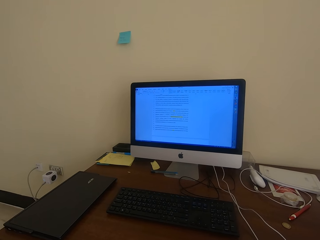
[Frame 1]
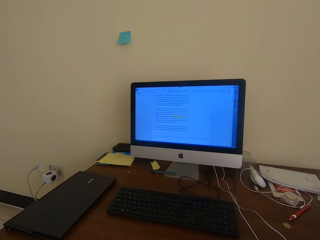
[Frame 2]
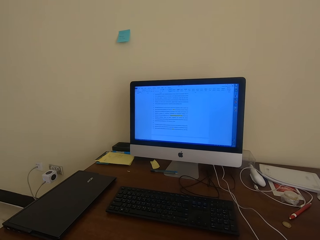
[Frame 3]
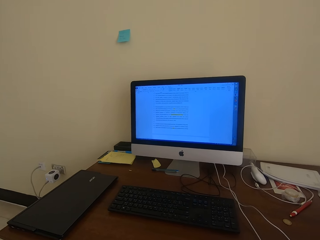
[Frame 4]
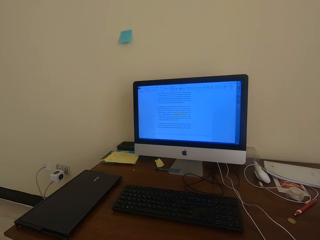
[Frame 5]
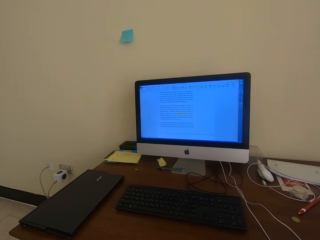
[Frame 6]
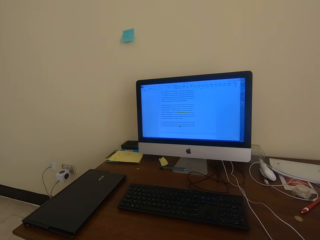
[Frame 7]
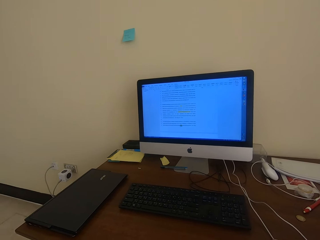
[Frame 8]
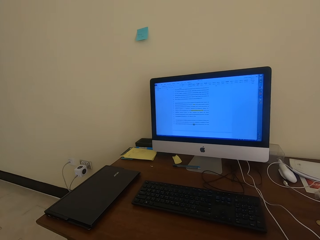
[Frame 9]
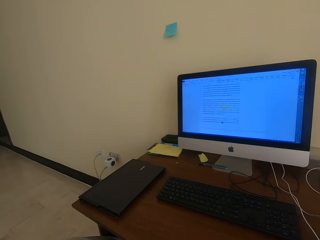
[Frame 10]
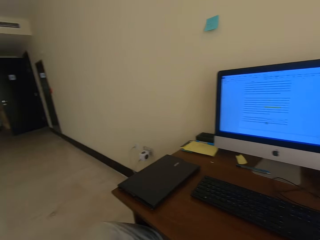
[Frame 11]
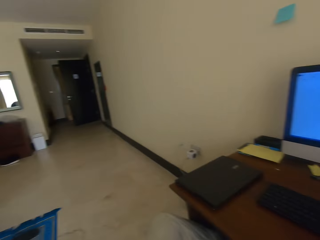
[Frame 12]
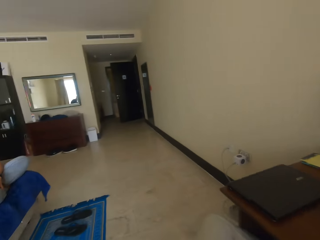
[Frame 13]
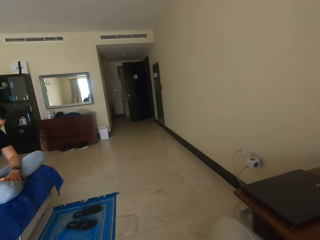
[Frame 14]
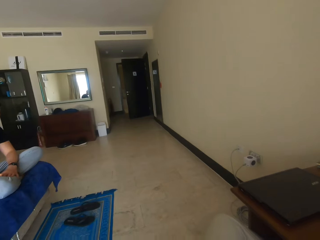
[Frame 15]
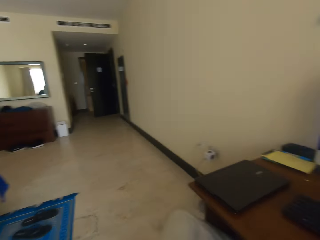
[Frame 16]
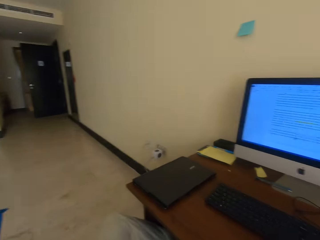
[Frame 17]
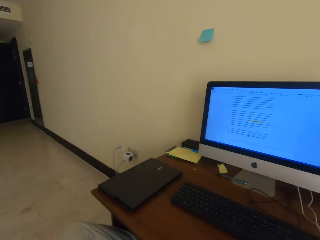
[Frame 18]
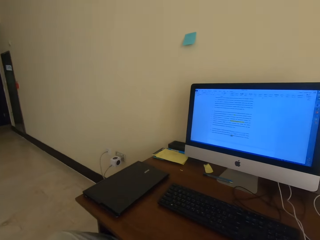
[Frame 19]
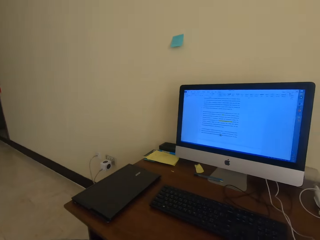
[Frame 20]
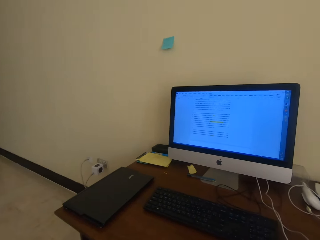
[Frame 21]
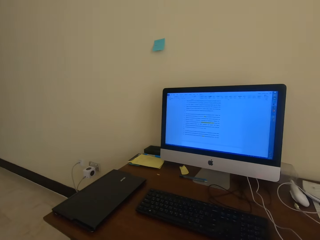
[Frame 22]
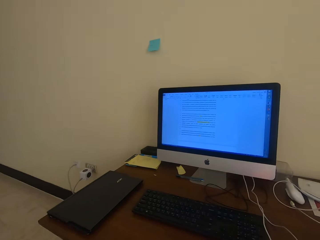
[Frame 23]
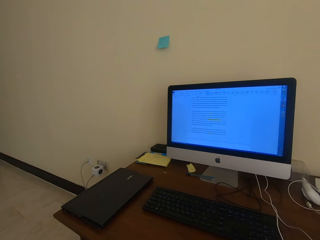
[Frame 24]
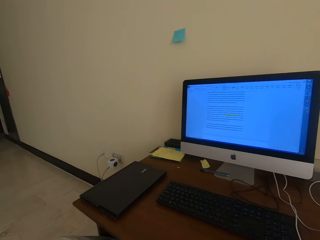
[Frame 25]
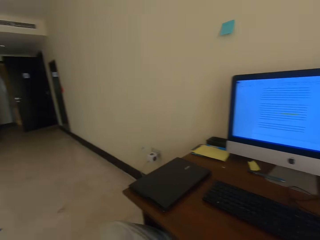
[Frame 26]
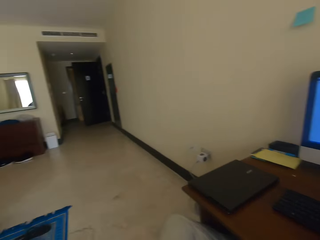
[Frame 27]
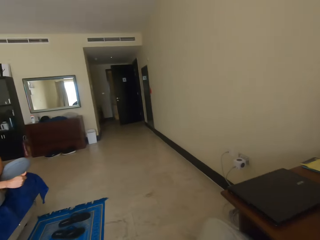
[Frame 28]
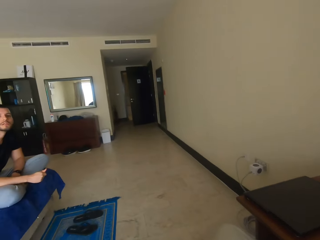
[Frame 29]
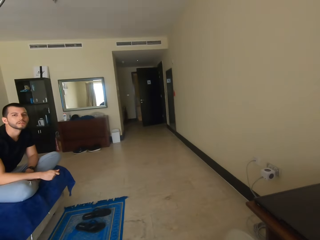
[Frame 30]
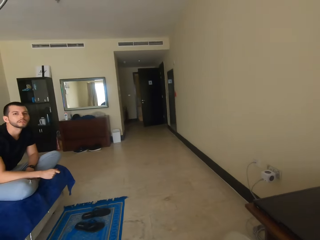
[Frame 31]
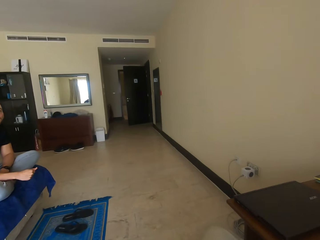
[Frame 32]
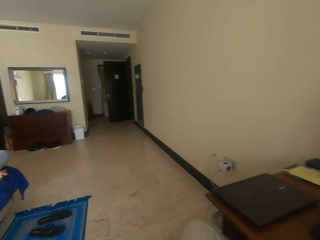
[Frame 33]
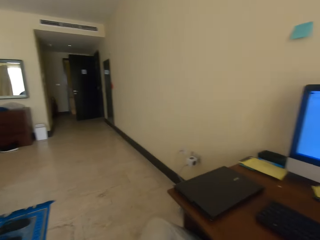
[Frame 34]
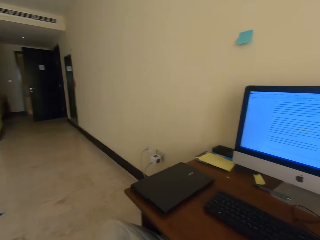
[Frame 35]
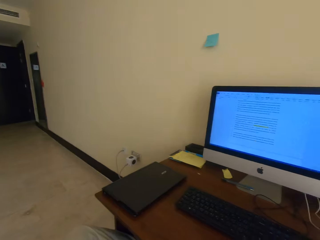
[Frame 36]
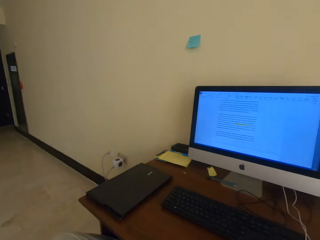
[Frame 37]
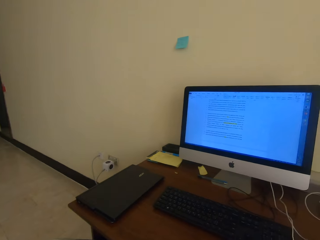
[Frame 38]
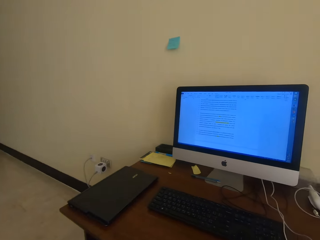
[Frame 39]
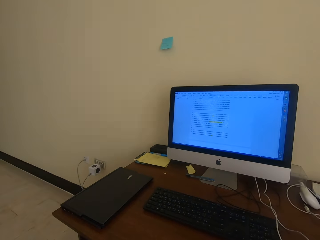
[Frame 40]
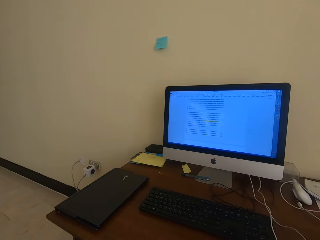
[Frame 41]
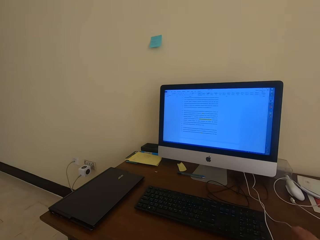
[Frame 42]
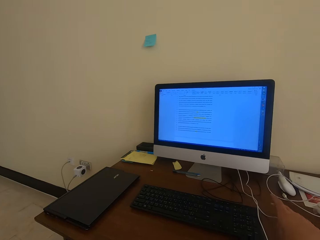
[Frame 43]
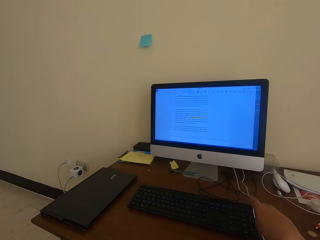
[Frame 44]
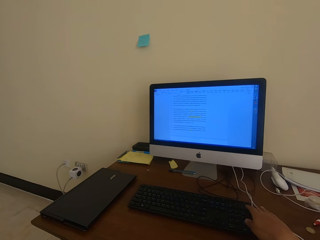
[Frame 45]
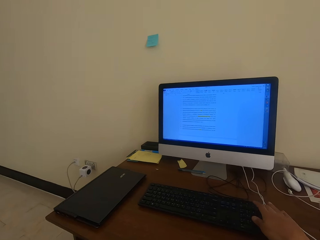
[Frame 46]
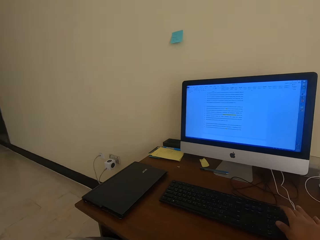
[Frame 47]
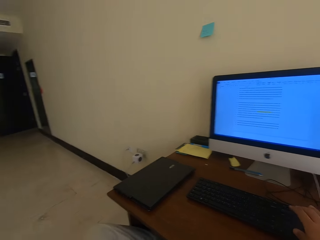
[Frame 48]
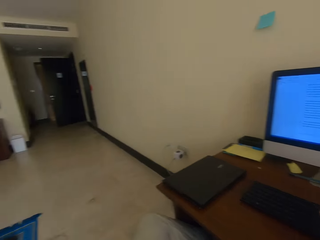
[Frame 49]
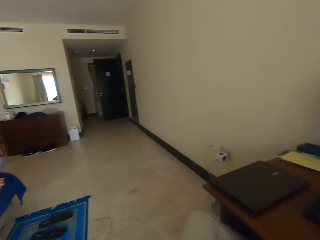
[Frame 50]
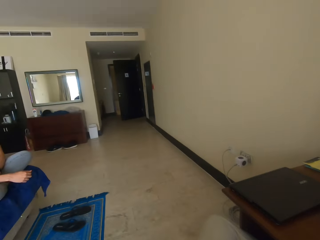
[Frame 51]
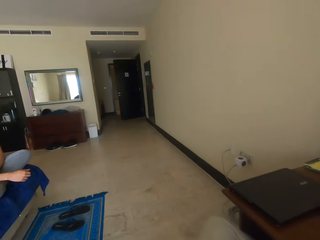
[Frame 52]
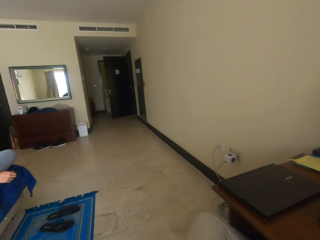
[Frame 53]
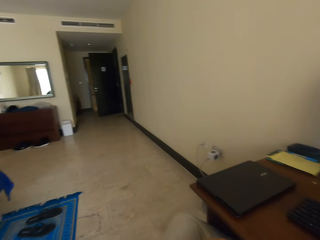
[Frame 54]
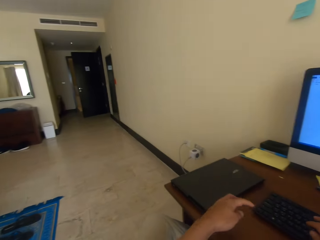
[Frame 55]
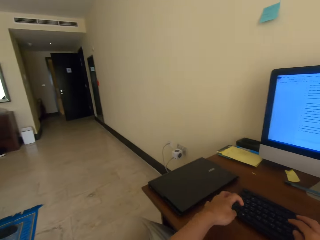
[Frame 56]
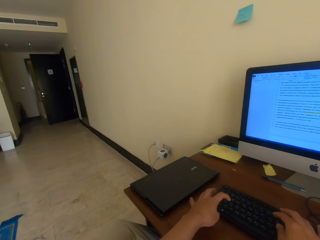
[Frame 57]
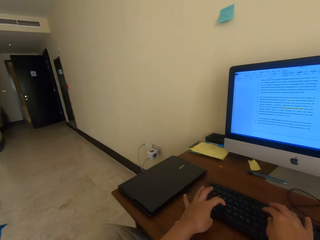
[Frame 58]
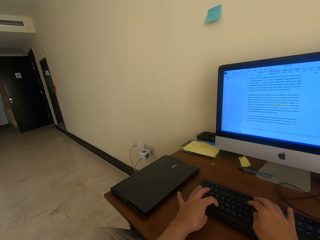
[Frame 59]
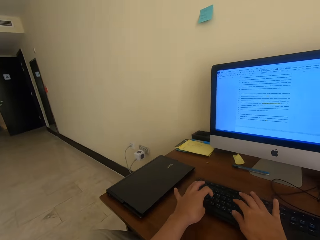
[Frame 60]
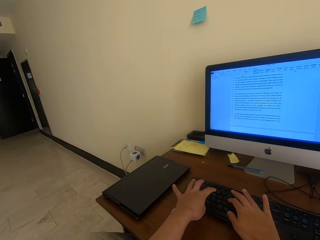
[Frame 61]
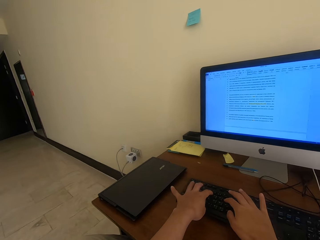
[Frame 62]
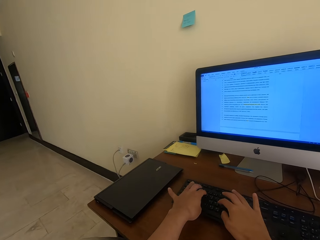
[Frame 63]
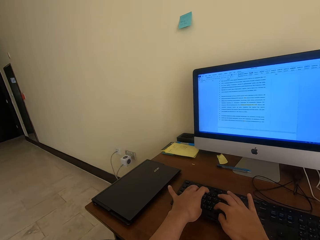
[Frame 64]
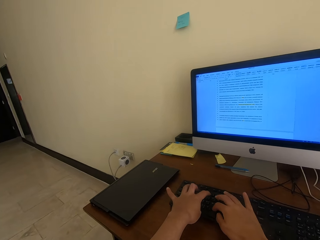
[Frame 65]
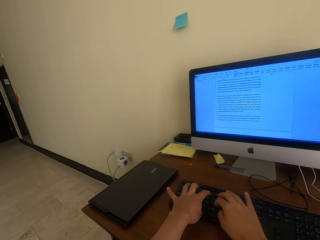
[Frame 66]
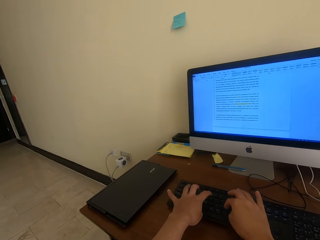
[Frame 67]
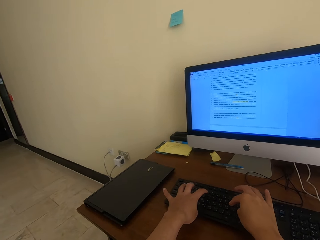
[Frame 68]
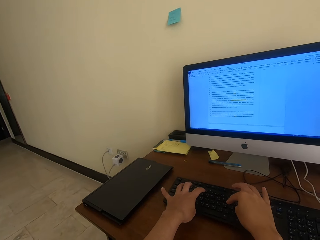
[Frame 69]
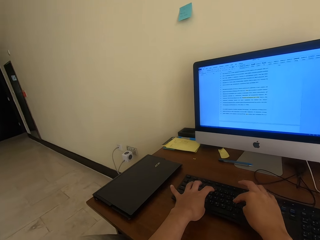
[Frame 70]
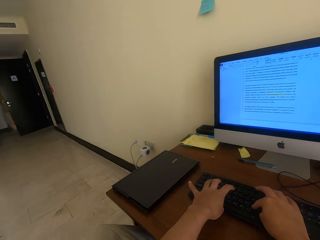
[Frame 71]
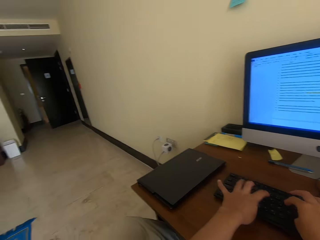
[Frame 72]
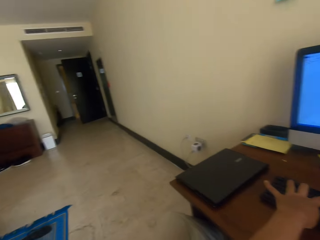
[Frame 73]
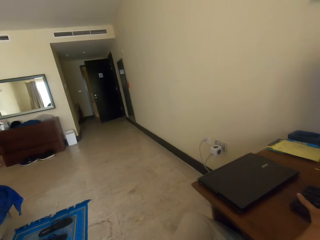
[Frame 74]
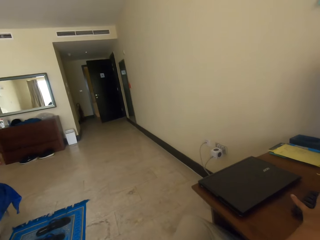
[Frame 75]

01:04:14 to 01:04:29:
The camera wearer looks at a man. They interact with the man. They use the desktop. They look at the computer on the table. They look at the man. They interact with the man. They use the desktop. They look at the document in the computer monitor. They place the right hand on the computer keyboard. They type on the keyboard. They look at the mirror on the wall. They place both hands on the keyboard. They type with both hands.

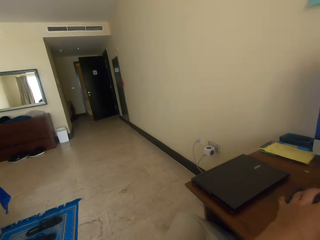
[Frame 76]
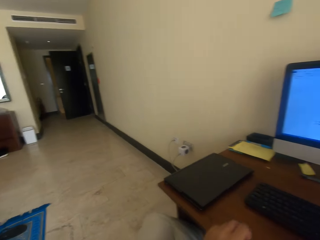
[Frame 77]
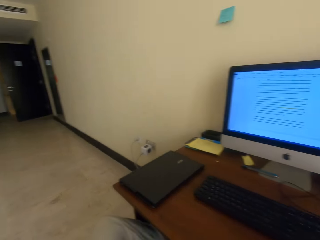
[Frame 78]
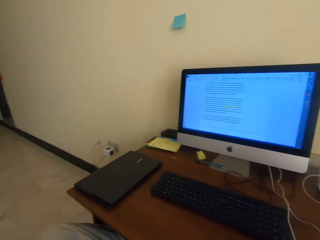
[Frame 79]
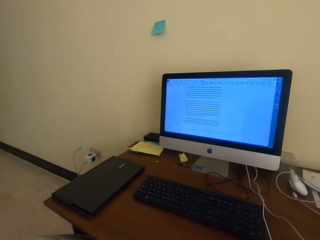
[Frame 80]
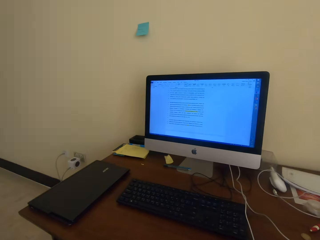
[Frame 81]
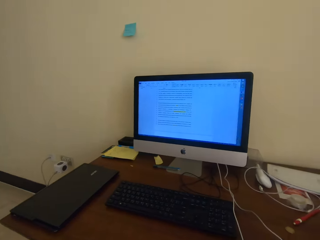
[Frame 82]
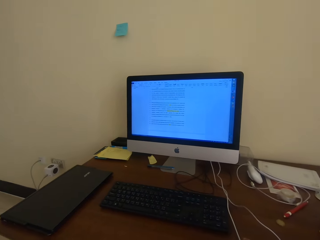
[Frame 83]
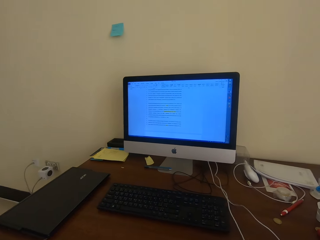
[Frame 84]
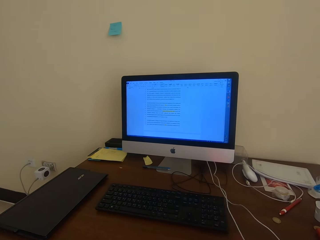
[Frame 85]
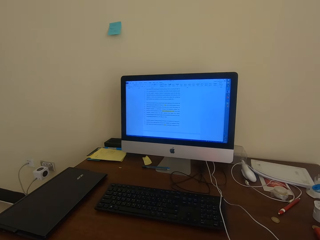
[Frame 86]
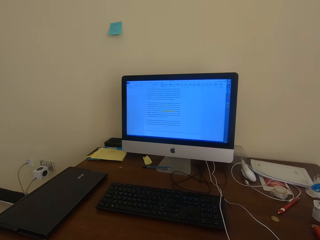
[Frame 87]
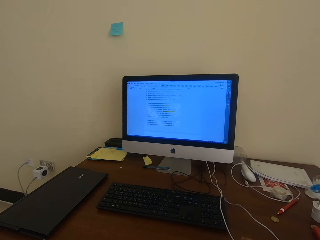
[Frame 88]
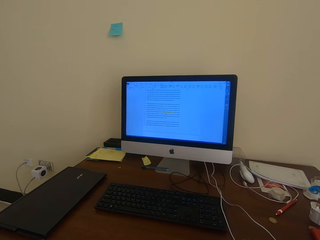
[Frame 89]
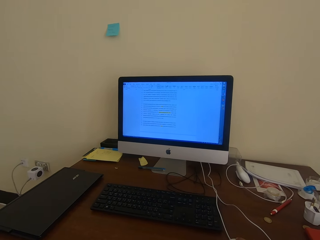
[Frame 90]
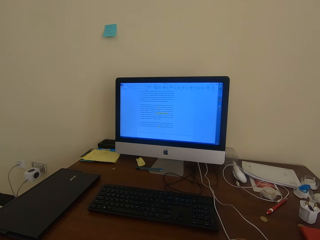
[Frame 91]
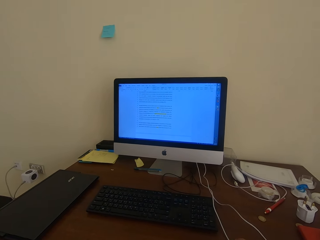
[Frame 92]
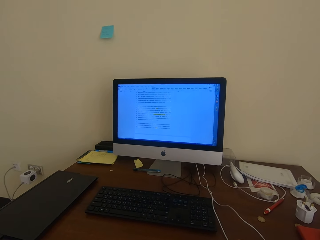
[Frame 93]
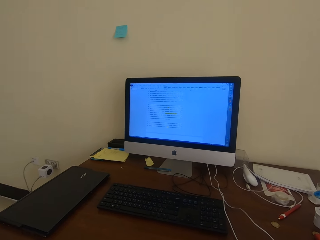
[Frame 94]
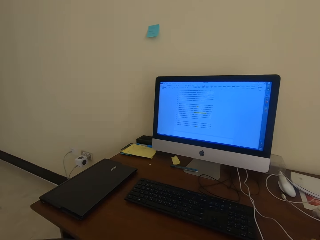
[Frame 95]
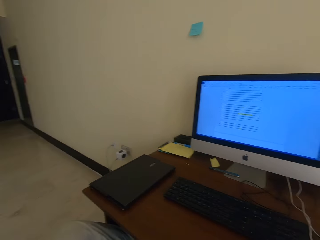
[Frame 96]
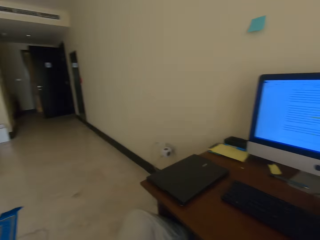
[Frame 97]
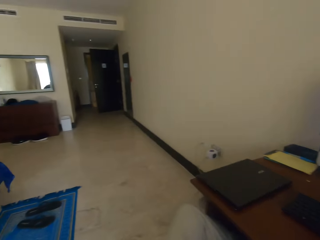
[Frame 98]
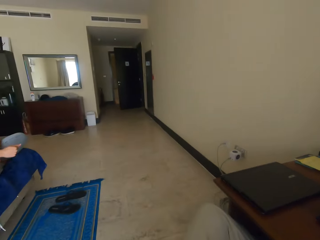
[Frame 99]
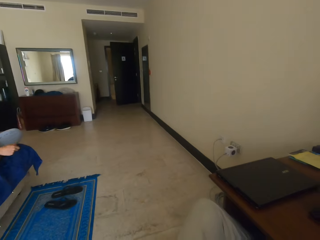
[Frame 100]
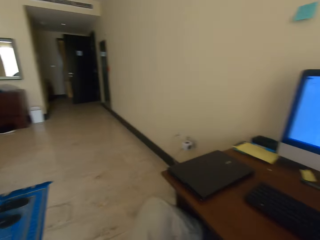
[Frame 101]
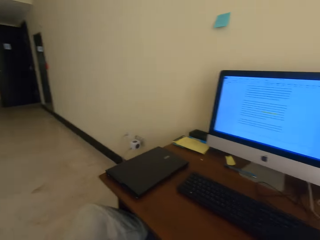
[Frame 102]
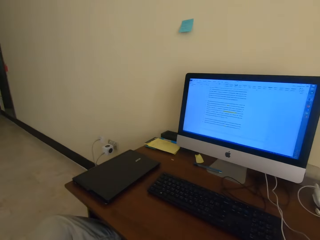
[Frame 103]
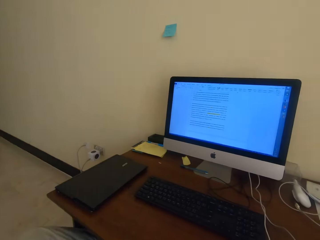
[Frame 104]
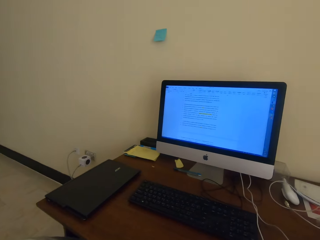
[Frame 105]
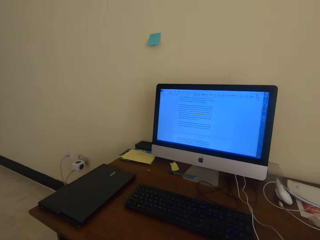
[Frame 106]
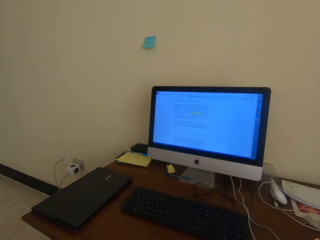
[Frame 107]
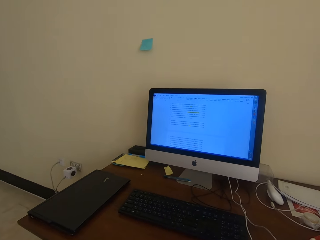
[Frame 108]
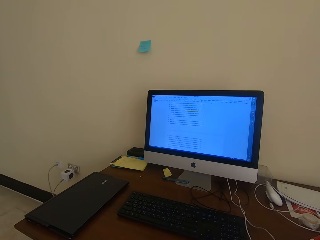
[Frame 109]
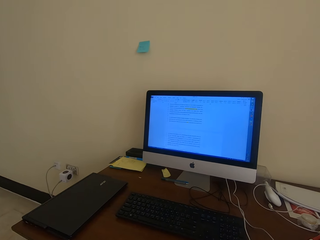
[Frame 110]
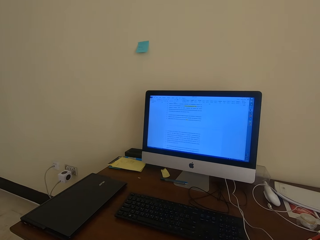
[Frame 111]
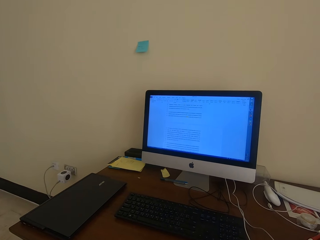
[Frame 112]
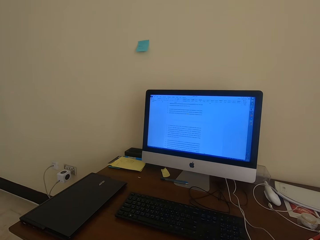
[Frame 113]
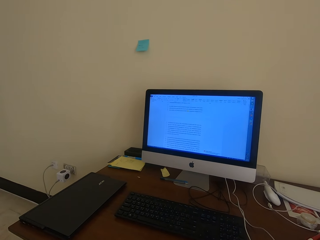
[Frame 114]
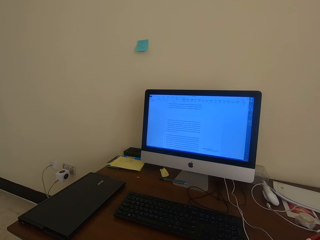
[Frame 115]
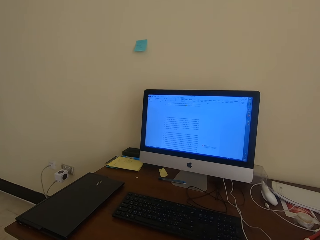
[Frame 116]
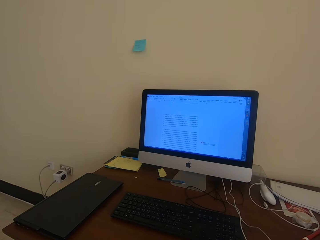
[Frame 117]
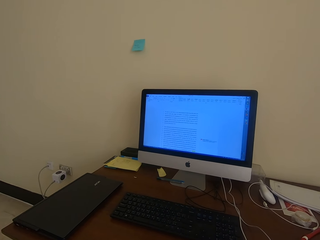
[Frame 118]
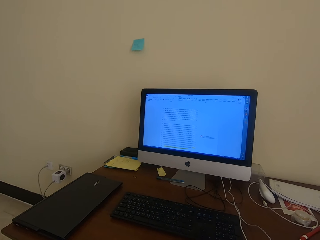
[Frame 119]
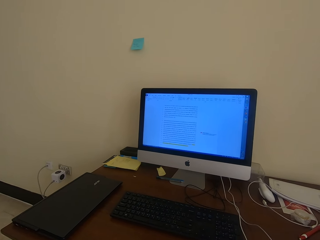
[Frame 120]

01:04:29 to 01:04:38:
The camera wearer looks at the document in the computer monitor. They use the desktop. They scroll down the document.
